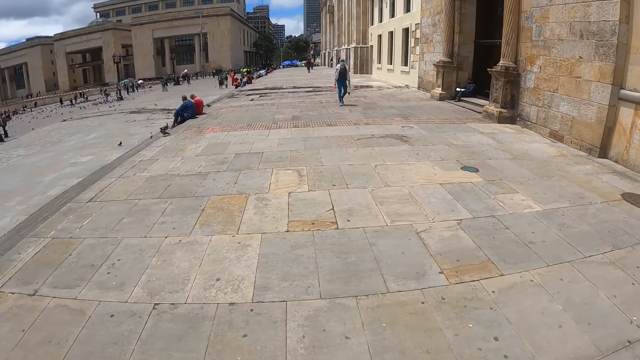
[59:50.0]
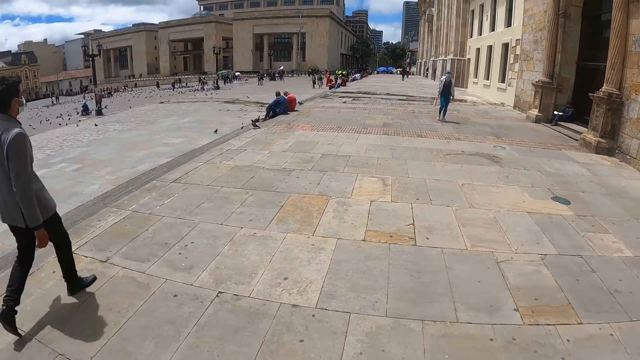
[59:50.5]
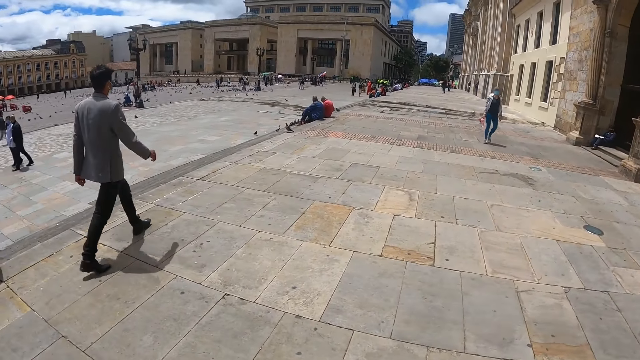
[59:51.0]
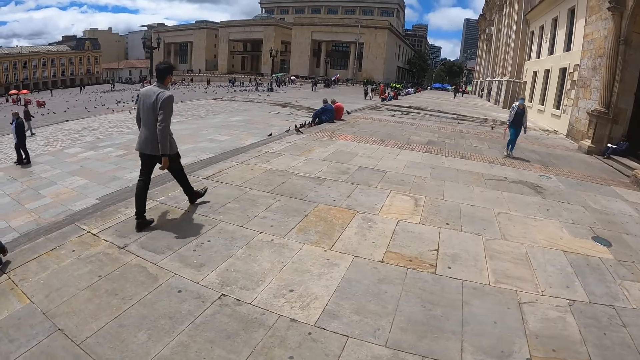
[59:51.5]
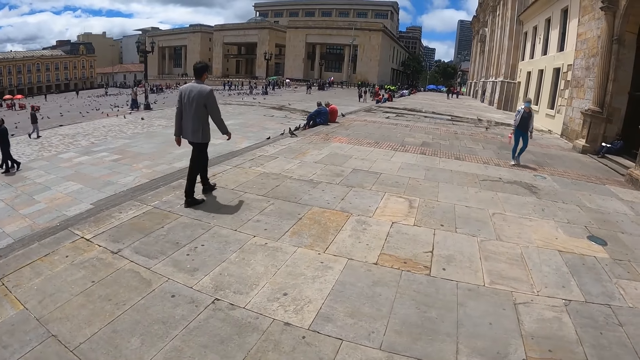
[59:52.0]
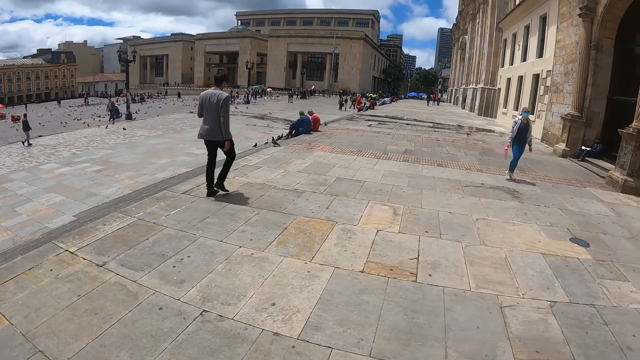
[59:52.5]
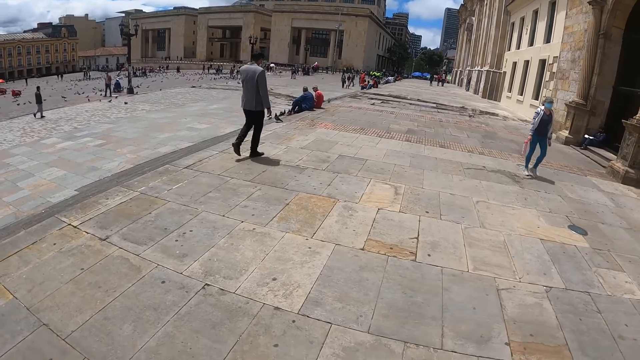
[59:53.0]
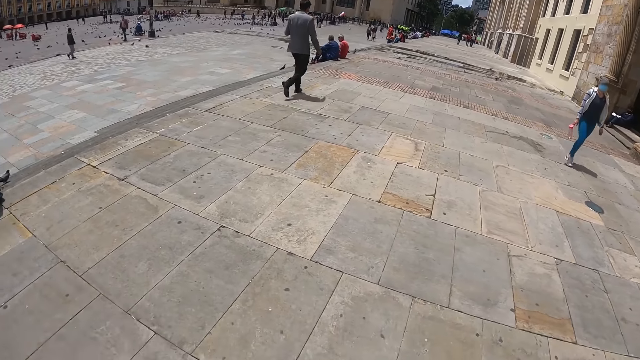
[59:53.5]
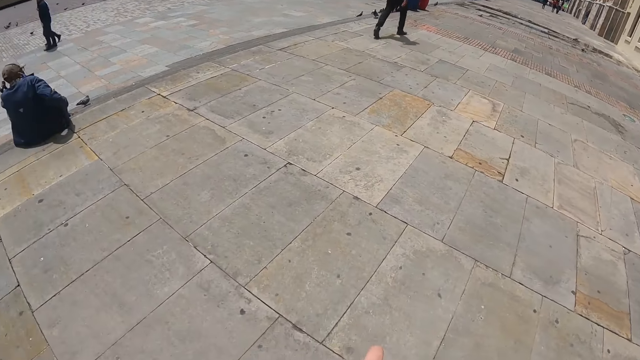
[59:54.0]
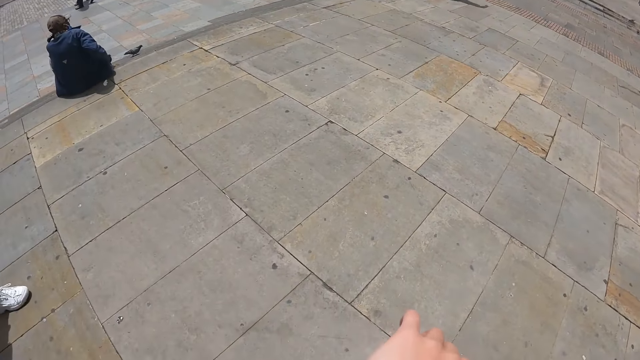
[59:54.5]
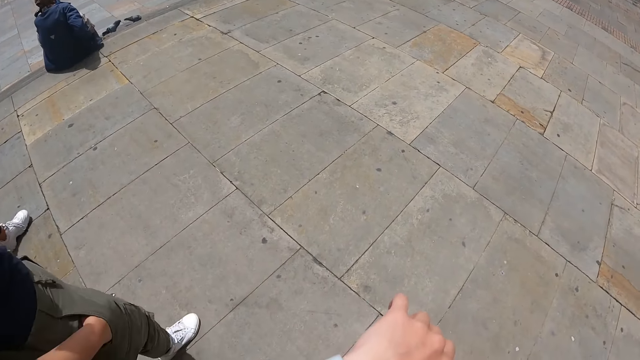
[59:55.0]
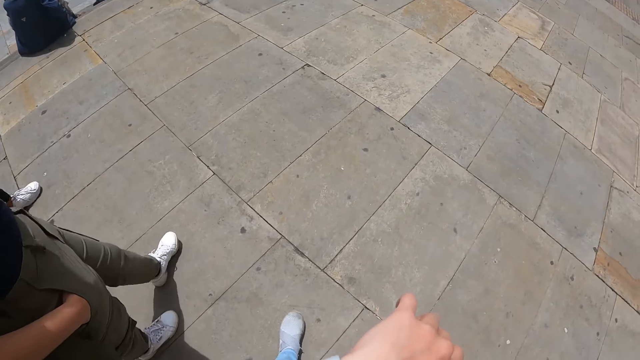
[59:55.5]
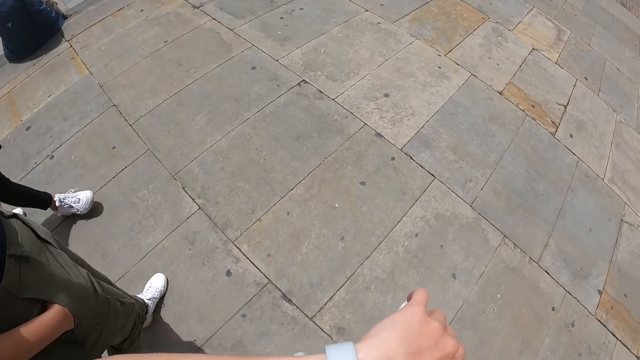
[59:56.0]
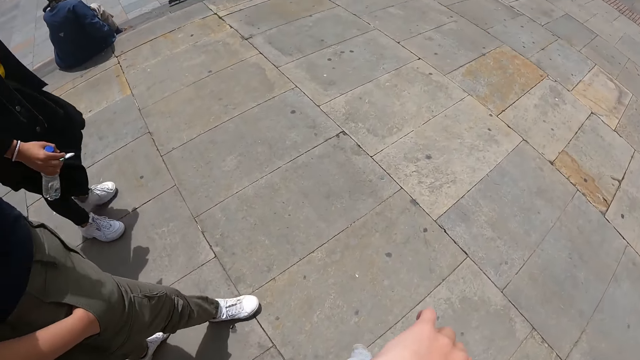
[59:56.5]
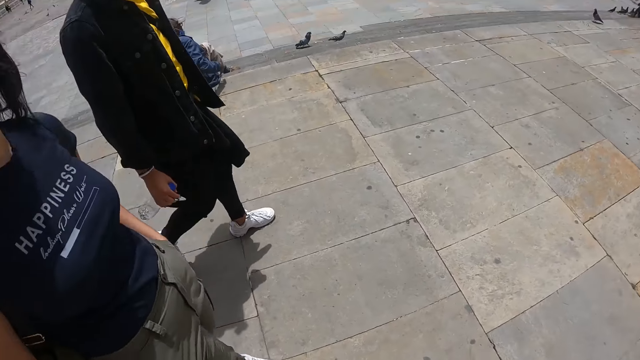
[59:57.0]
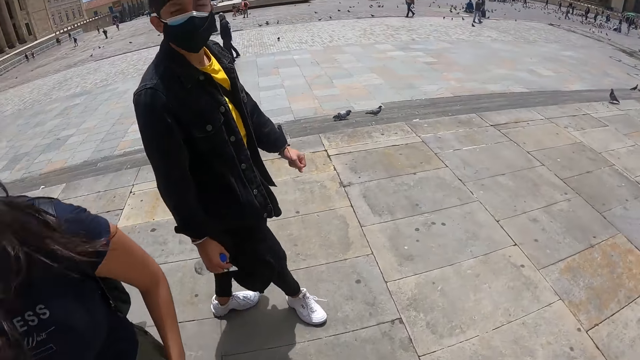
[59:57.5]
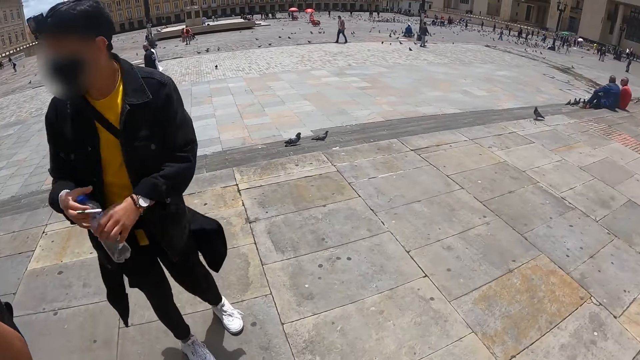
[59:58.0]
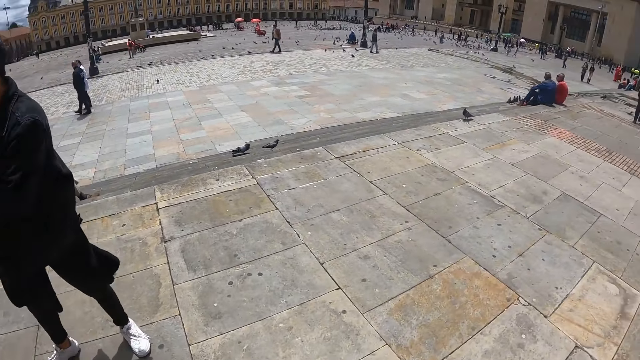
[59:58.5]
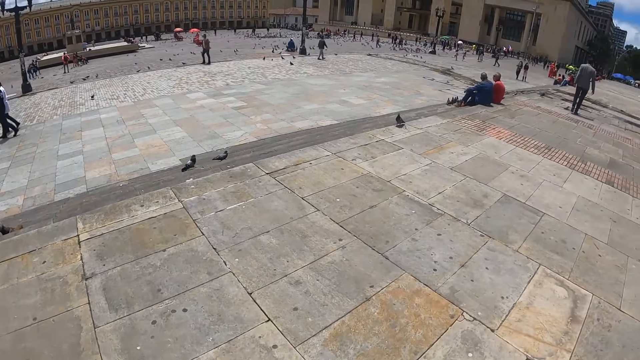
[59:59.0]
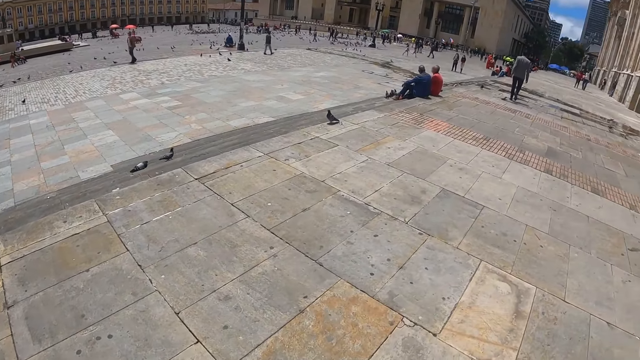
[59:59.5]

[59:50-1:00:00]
The camera wearer looks around the street. They walk along the street.

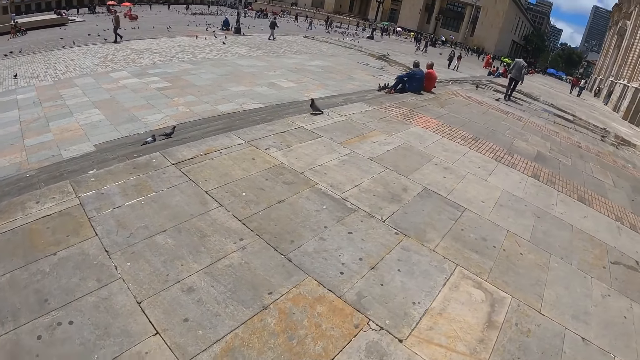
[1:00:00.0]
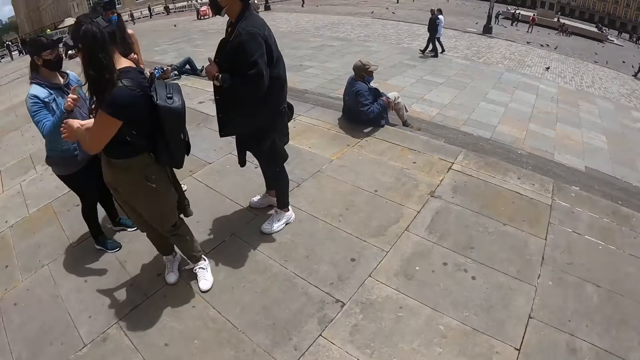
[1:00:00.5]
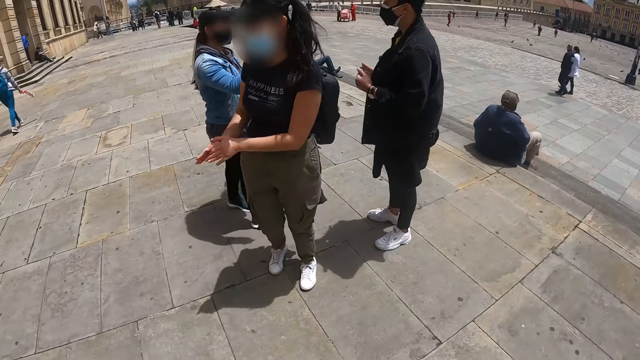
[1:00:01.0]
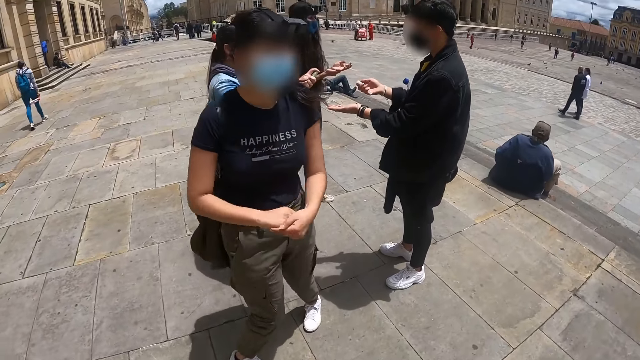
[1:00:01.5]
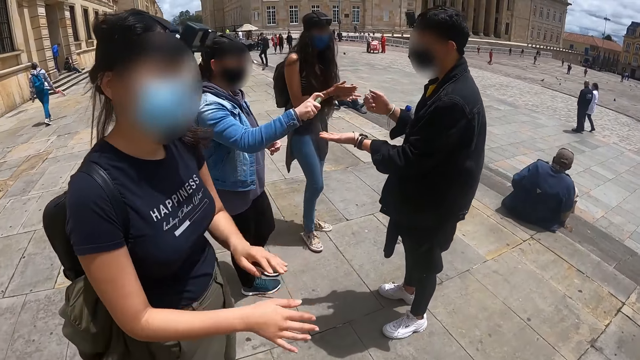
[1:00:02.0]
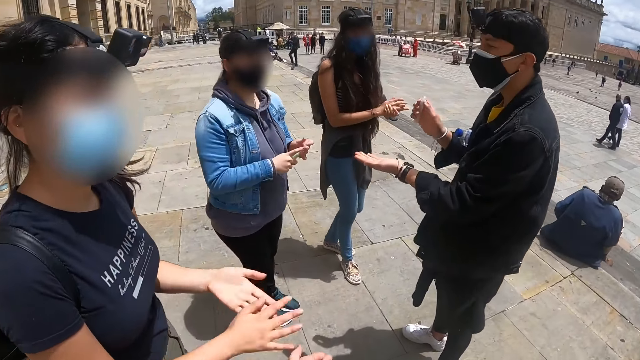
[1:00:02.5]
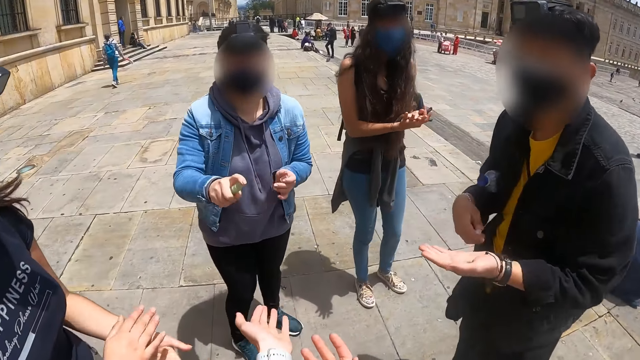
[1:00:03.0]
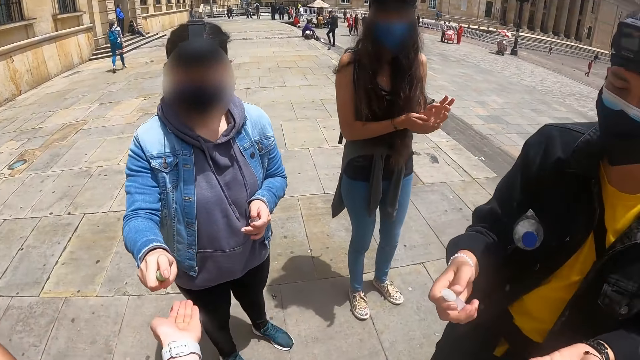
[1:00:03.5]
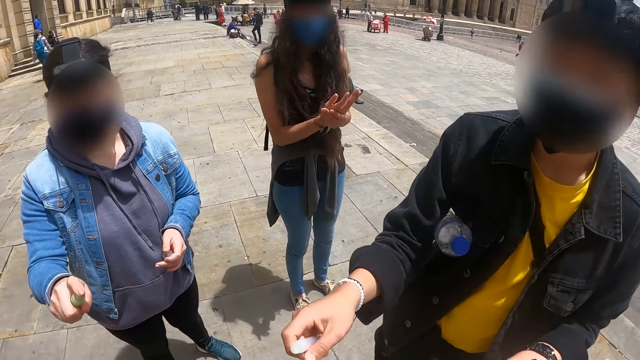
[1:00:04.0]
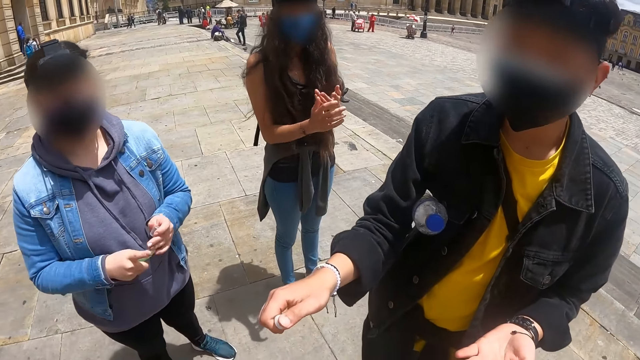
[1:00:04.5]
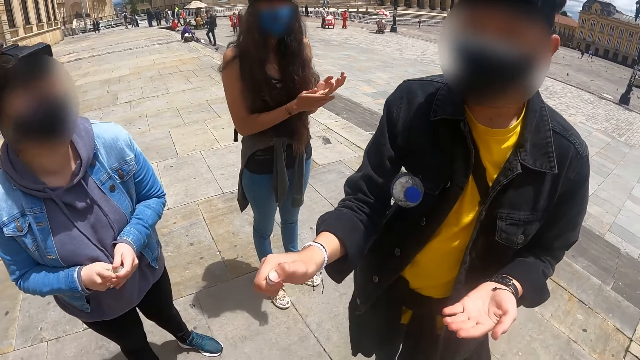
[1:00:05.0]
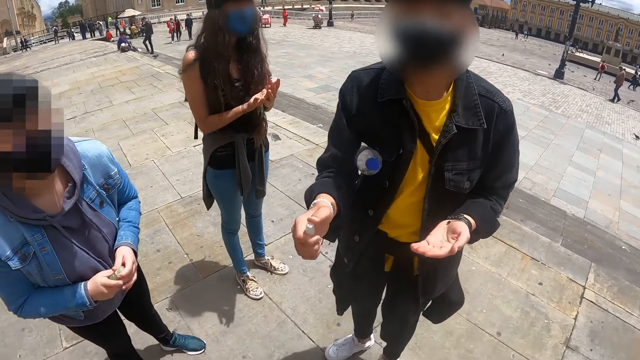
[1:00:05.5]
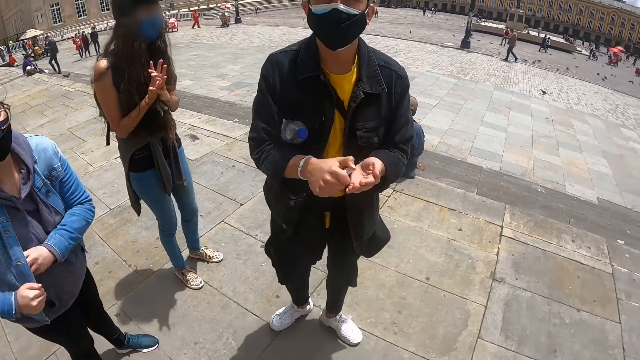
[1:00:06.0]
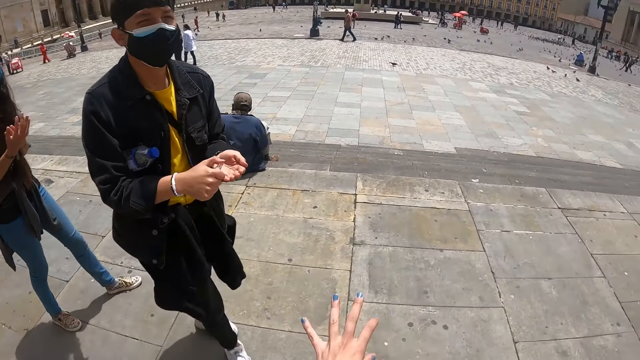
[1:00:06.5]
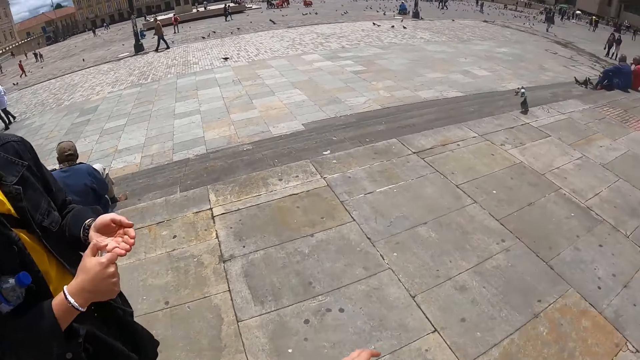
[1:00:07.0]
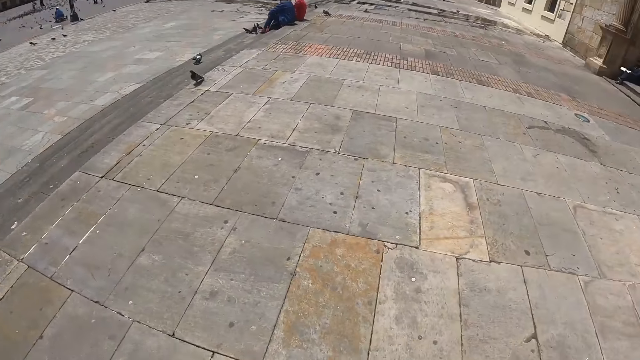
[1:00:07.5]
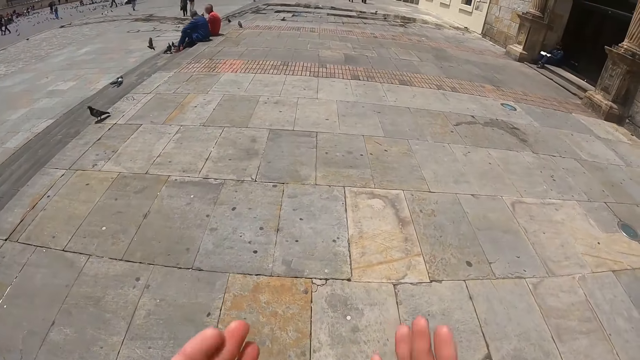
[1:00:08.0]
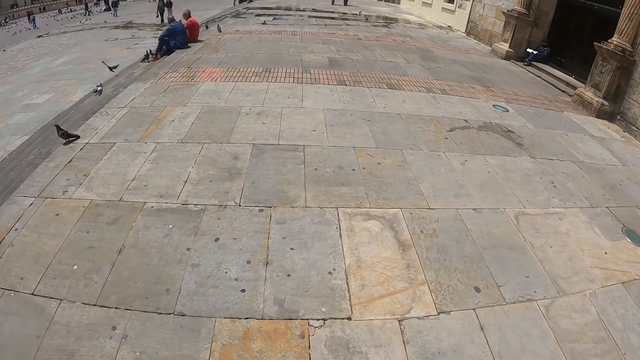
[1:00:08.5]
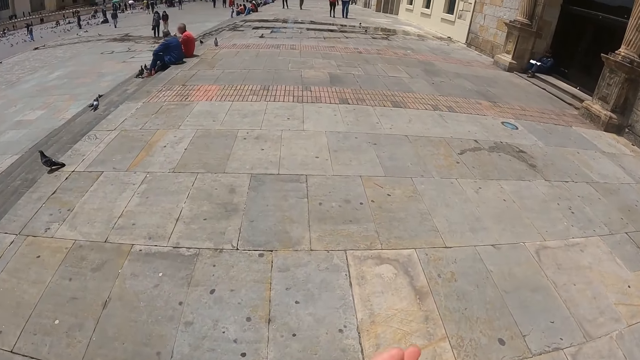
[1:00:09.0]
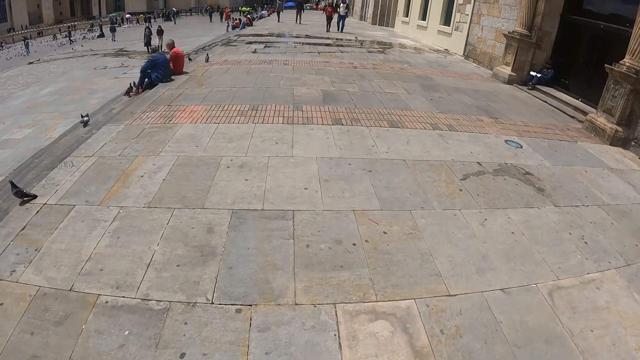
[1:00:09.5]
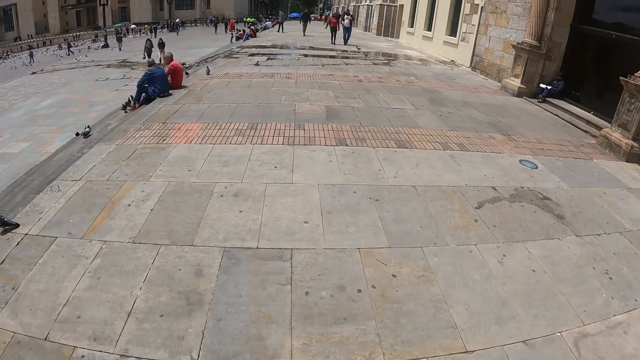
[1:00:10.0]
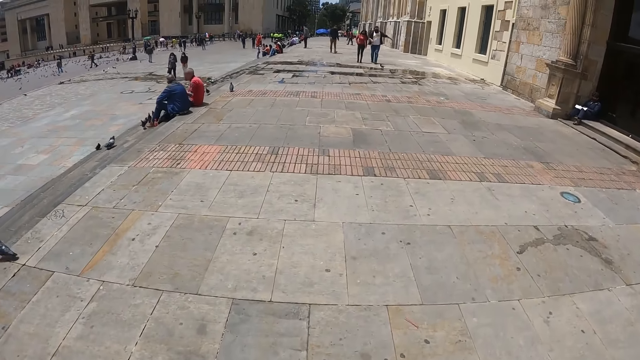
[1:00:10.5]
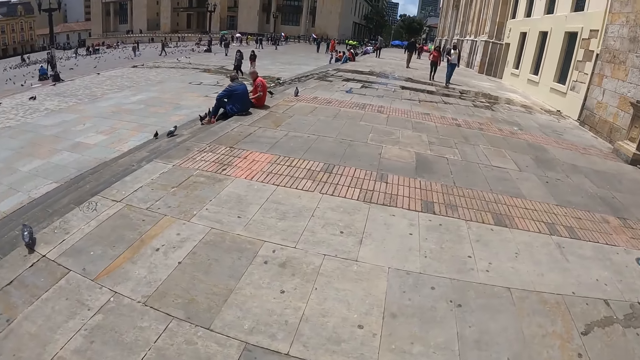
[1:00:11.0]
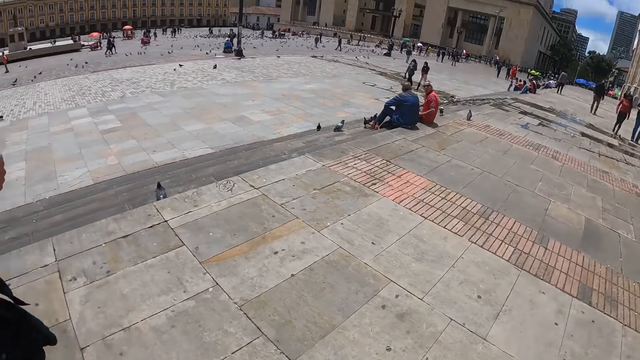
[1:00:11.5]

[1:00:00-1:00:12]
The camera wearer turns around the street. A person pours sanitizer on the camera wearer's hand. A man sanitizes the camera wearer. The camera wearer walks along the street.
